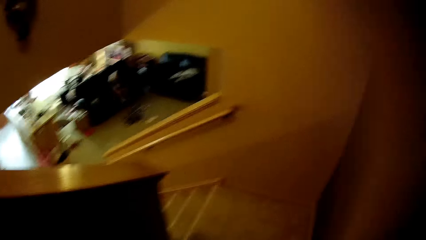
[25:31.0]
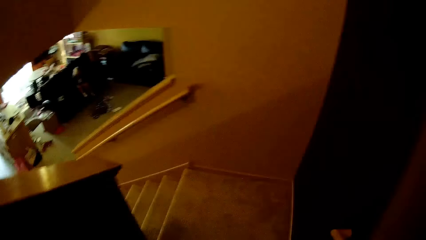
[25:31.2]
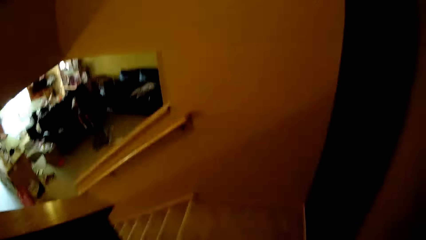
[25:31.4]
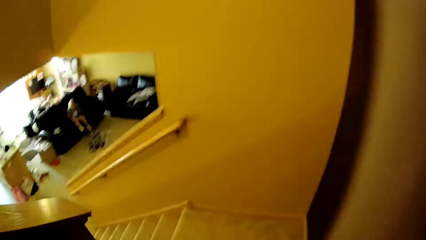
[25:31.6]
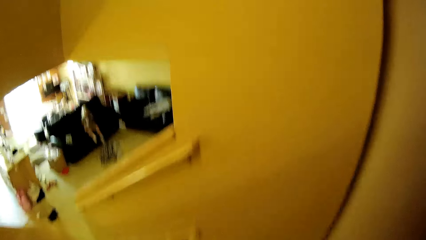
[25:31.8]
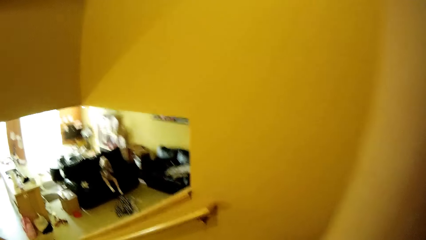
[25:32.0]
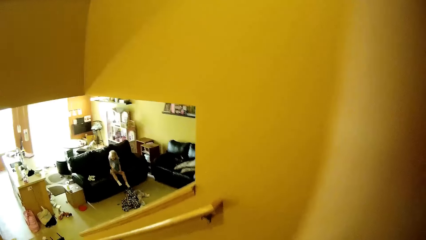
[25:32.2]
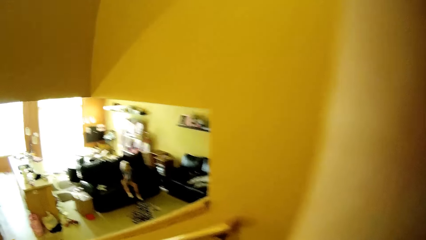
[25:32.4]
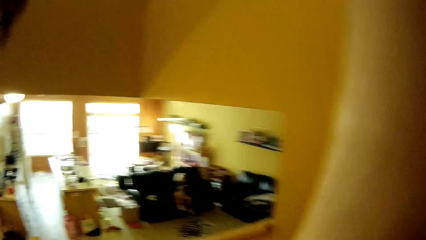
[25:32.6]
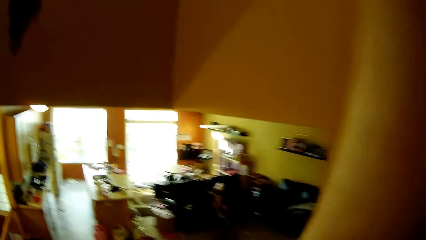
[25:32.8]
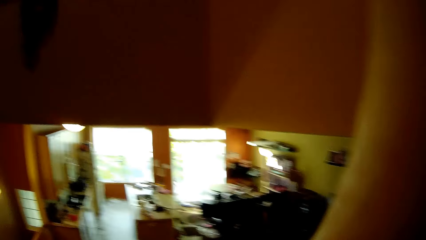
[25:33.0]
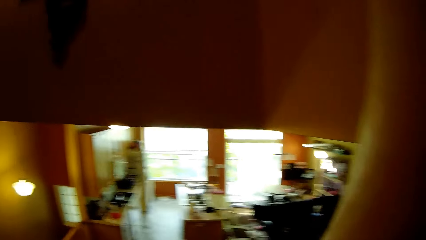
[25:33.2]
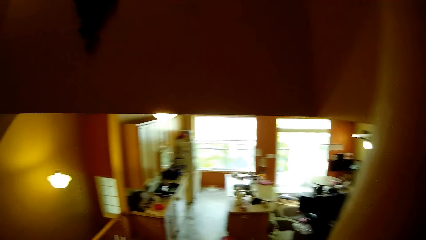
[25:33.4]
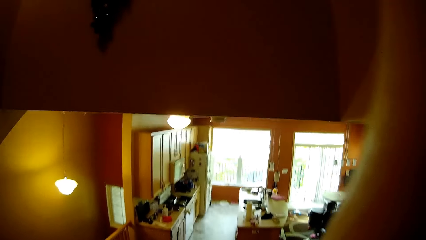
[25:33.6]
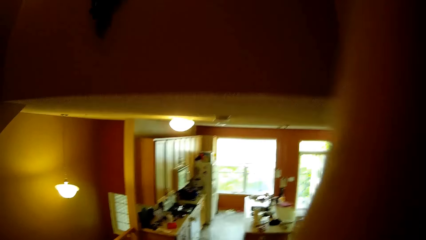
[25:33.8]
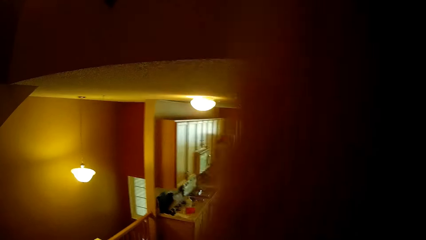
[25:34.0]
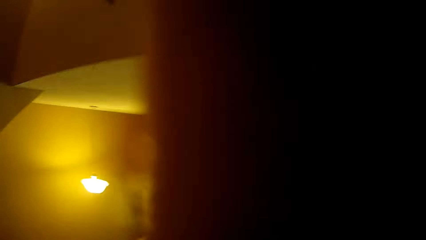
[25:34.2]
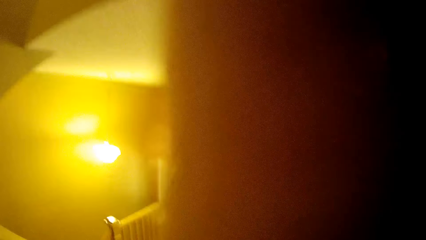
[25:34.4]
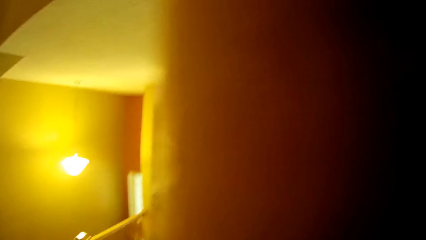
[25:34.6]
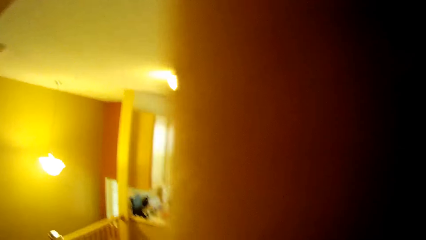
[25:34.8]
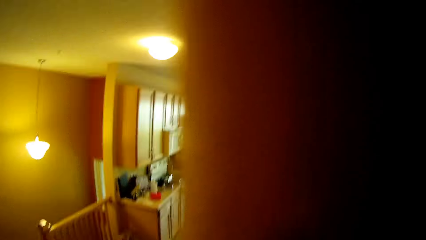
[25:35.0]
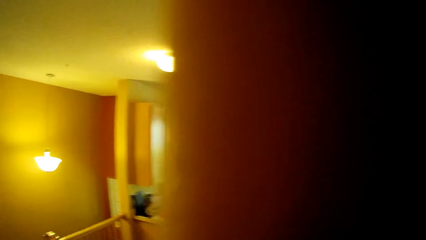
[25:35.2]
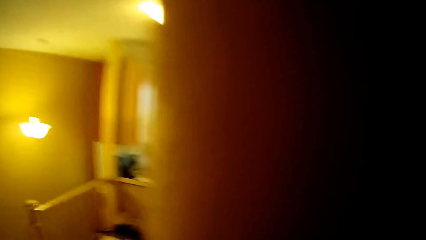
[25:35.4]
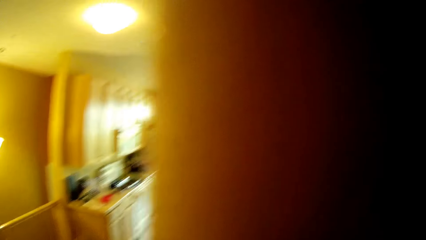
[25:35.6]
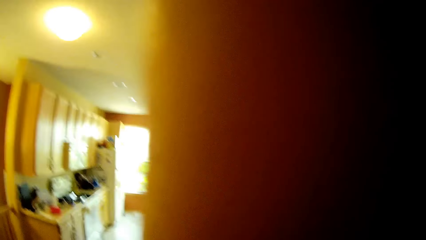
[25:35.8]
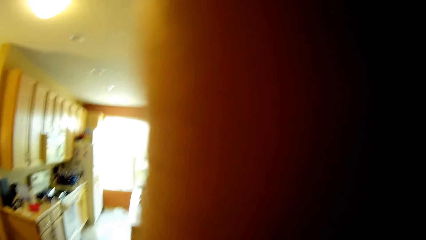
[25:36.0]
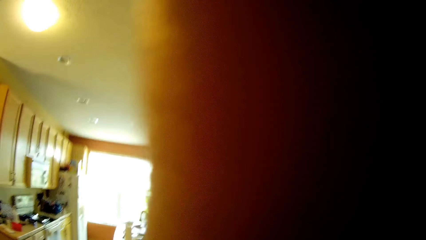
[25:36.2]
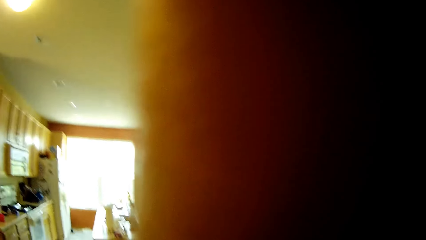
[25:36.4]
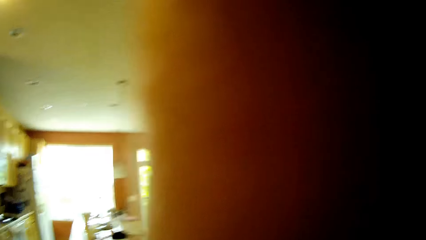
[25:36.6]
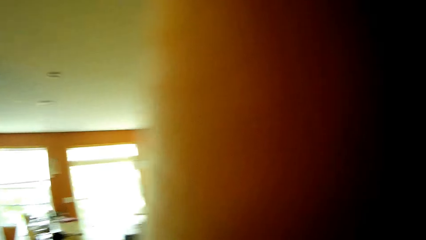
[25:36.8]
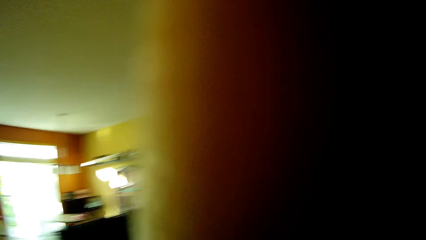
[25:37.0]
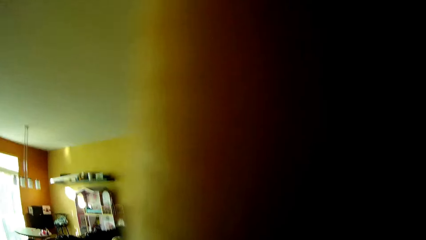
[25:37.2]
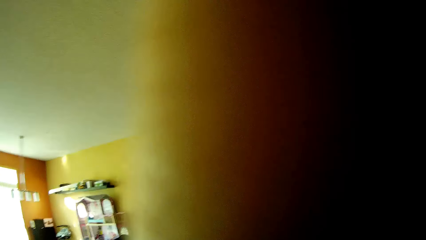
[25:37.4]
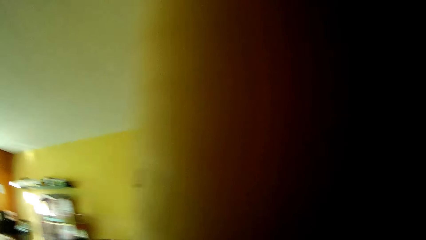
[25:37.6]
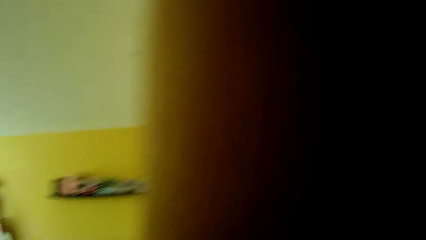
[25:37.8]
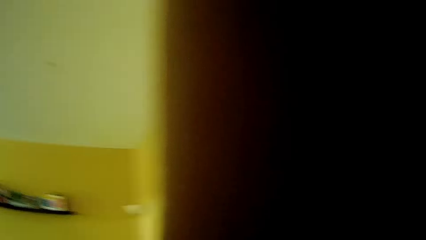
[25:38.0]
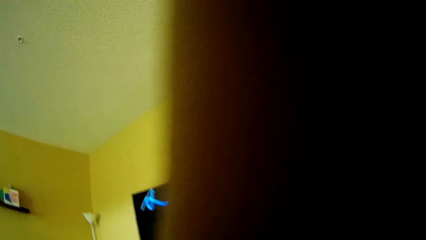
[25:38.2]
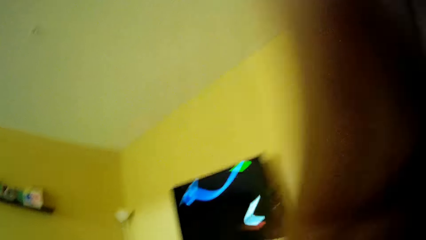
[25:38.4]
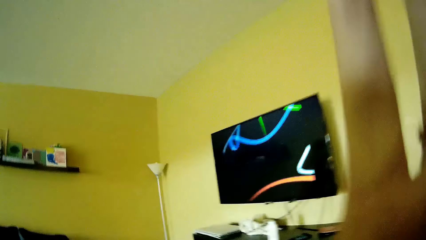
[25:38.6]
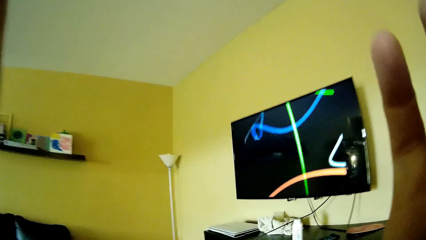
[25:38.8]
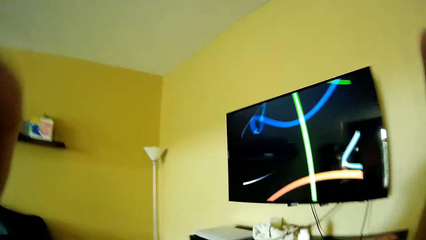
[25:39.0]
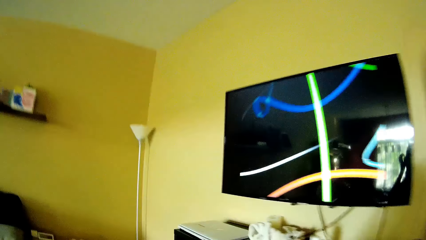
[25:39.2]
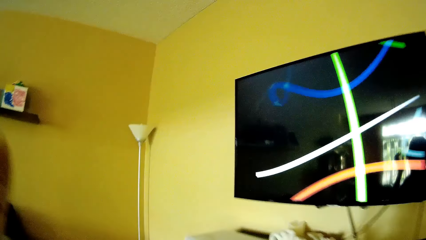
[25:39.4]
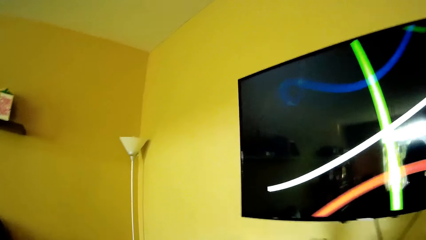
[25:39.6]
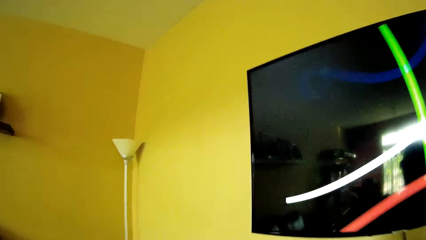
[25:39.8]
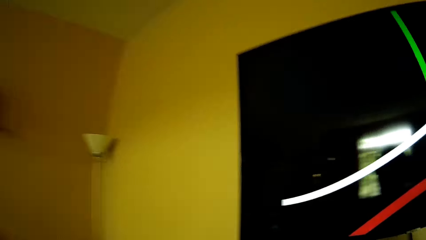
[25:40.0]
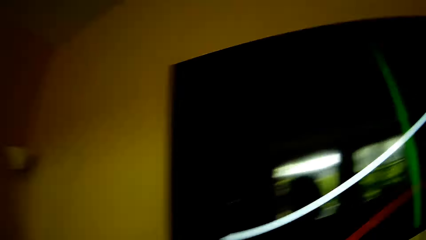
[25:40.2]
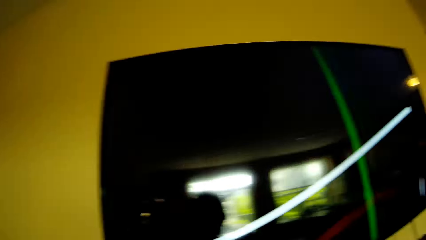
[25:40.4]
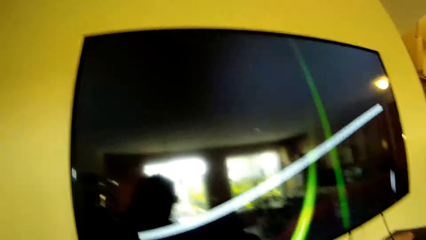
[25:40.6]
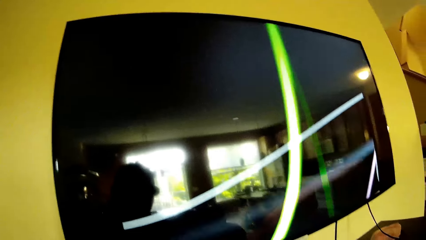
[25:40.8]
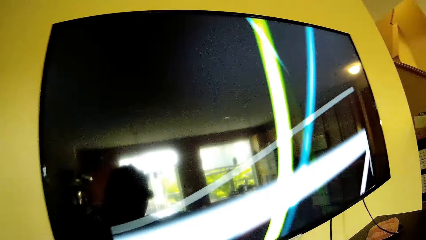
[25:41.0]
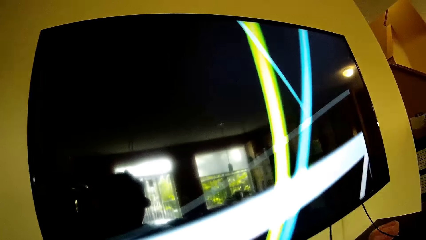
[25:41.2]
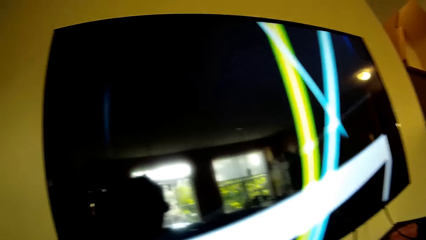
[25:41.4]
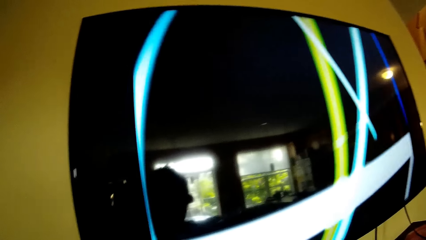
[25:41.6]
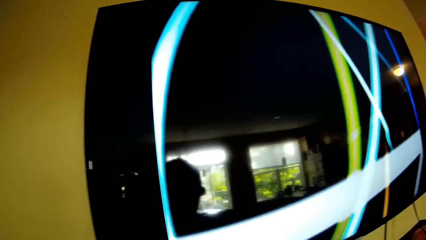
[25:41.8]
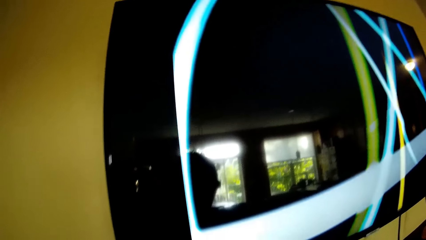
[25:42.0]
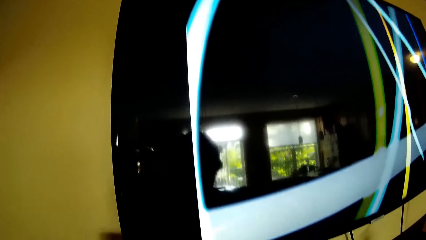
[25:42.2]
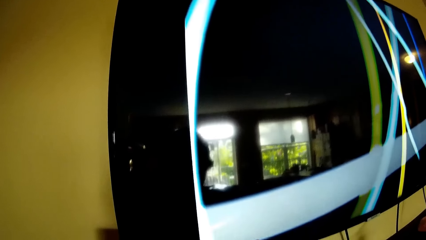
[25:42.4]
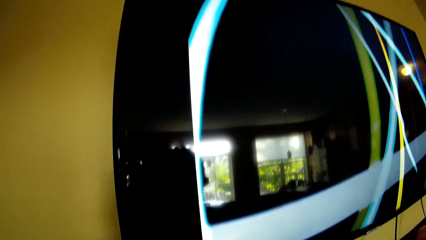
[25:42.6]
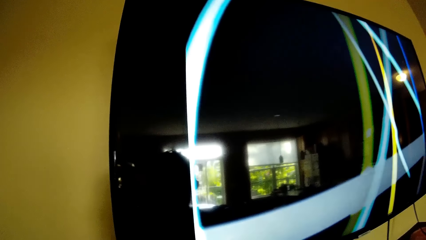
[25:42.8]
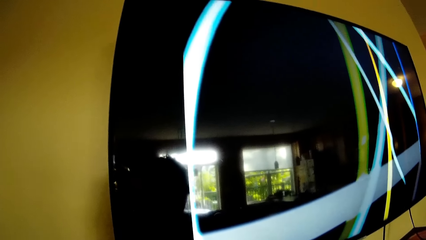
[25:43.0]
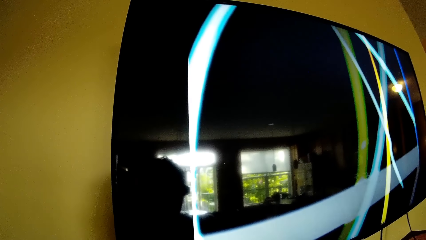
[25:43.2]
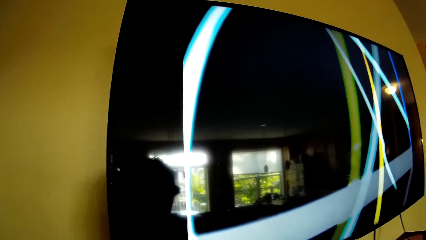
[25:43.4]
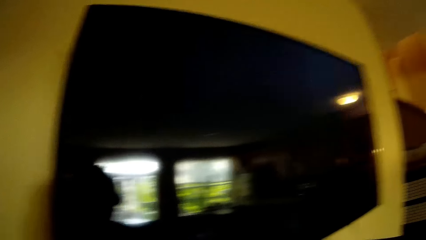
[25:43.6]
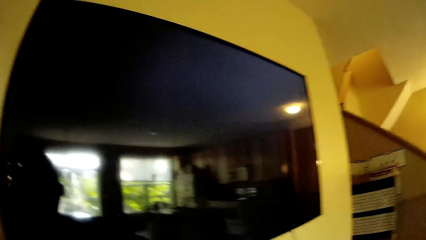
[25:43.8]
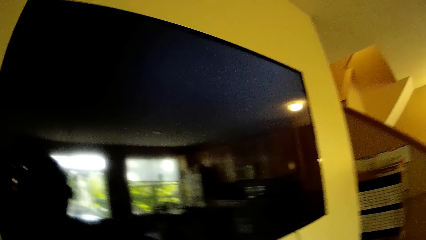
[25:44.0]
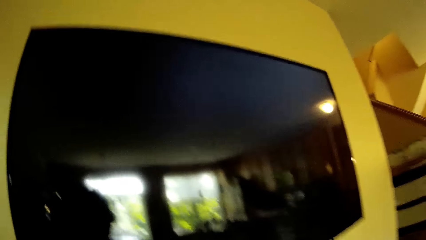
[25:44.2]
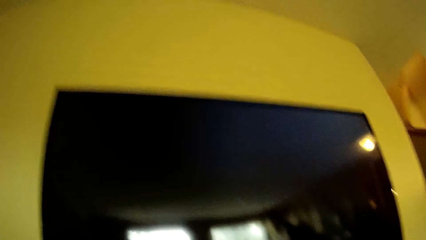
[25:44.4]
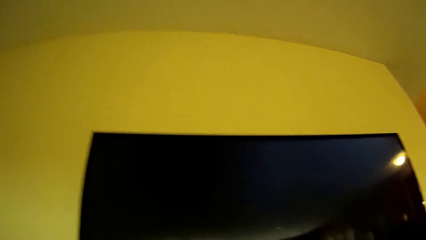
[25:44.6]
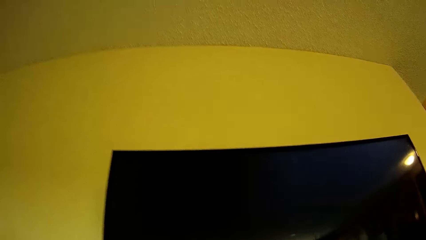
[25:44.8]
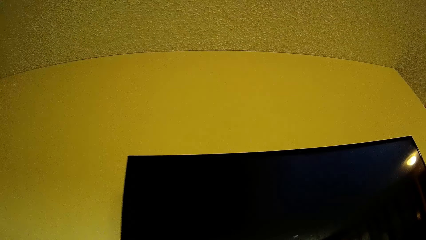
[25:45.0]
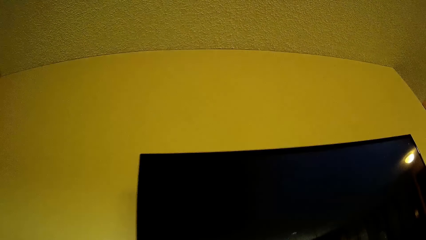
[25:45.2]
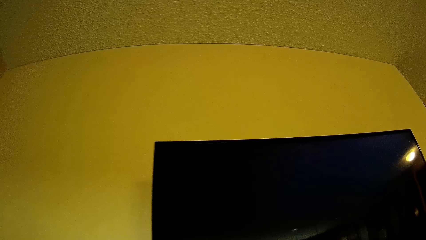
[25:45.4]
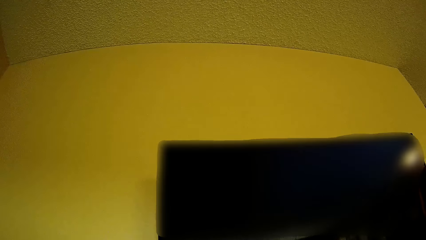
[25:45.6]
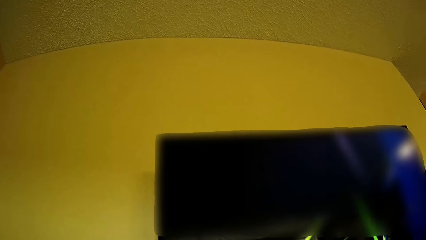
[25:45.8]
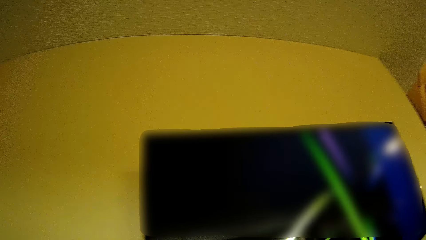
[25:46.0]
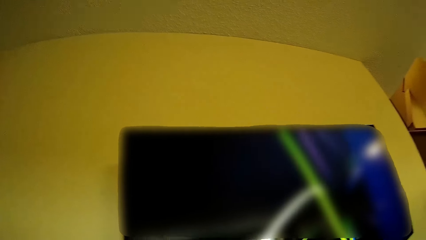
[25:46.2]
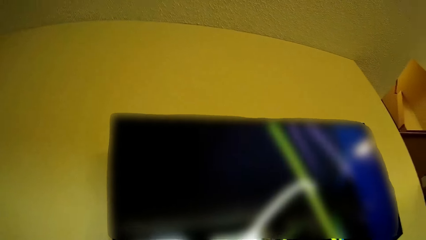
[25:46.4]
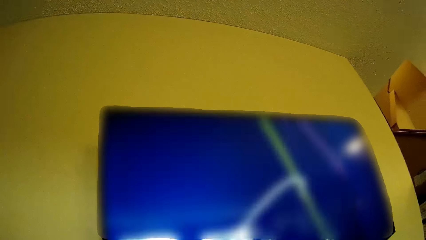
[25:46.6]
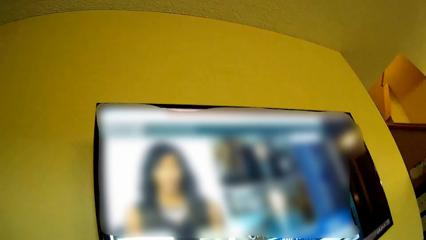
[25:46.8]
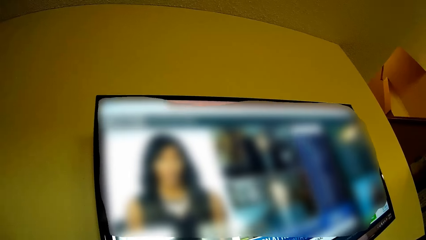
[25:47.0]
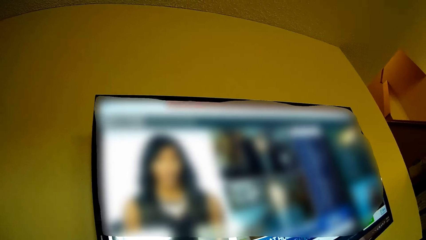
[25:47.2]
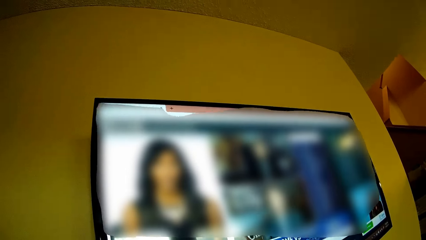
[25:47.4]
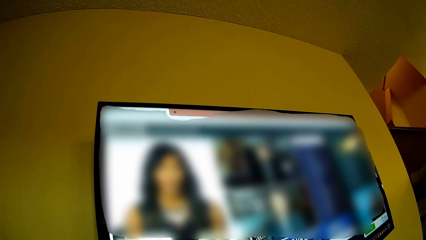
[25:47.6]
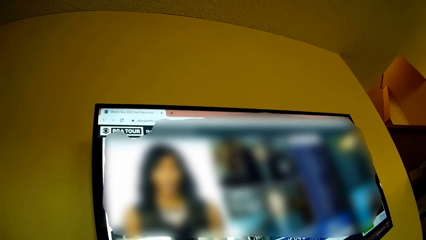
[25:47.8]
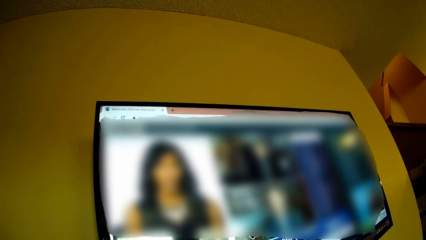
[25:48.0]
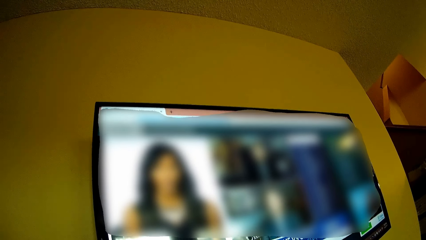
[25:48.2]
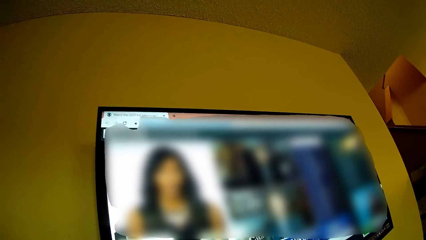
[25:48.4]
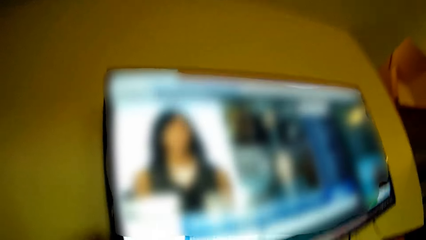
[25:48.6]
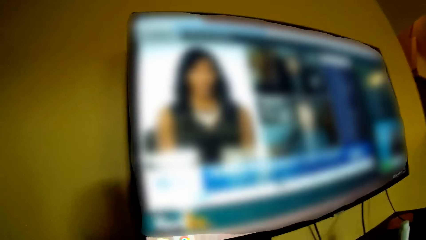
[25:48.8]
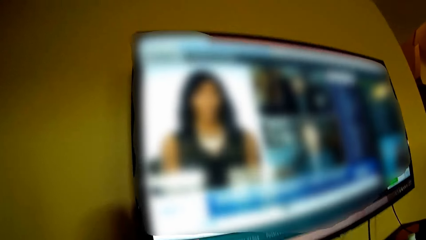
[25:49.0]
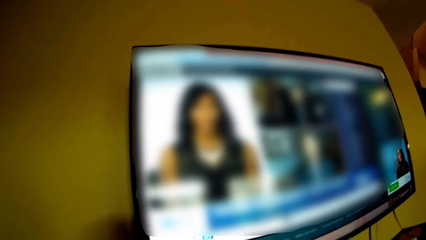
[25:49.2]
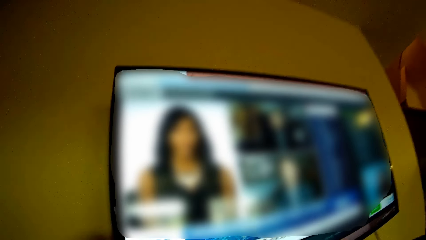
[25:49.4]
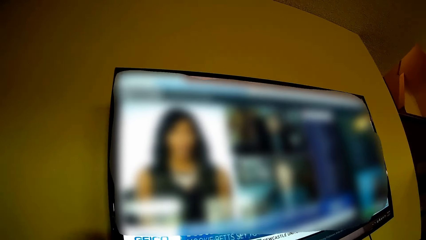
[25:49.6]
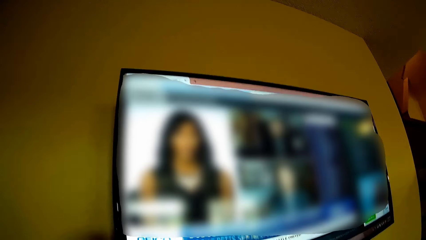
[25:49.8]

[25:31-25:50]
The camera wearer disembarks on the stairs. They walk towards a television on a wall. They flap the hand. They walk in the room. The girl converses with the camera wearer. The camera wearer operates the television.
